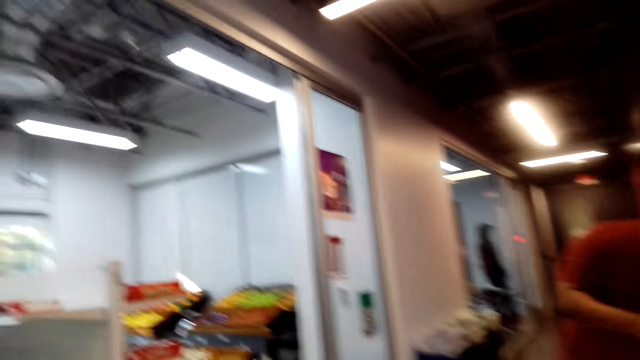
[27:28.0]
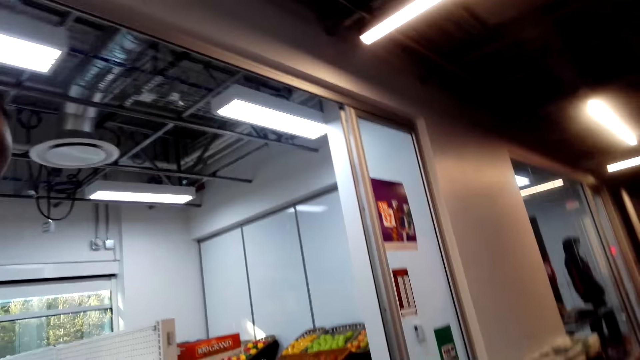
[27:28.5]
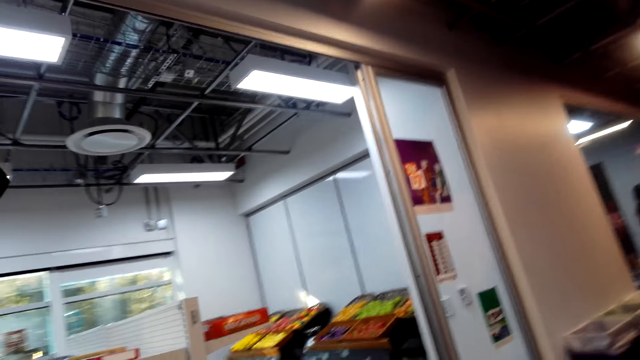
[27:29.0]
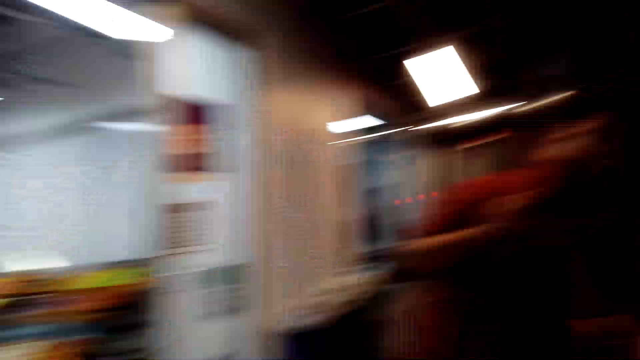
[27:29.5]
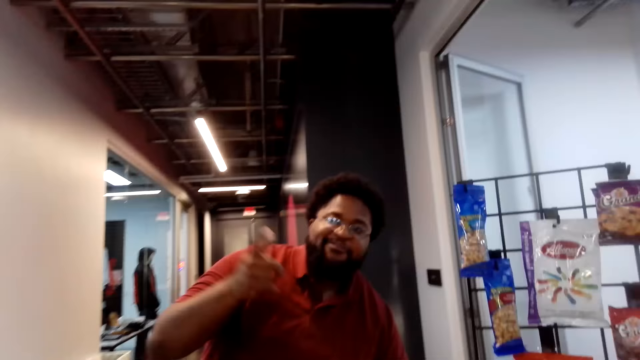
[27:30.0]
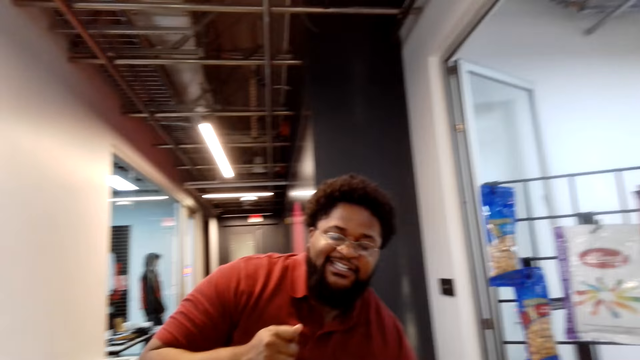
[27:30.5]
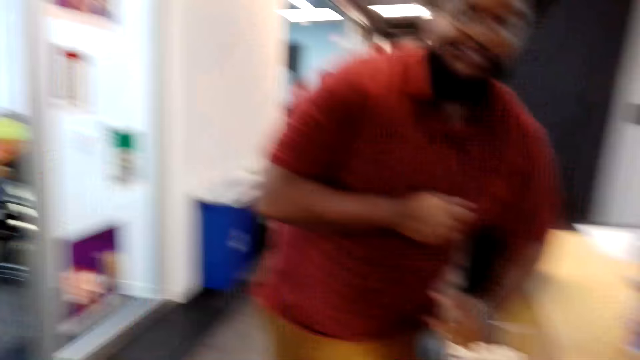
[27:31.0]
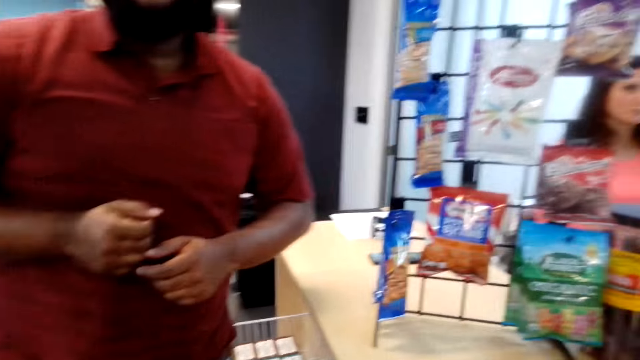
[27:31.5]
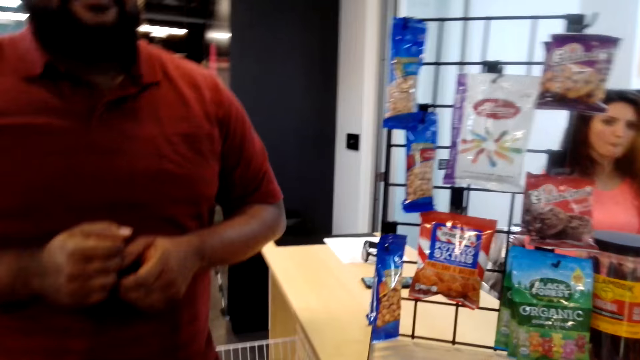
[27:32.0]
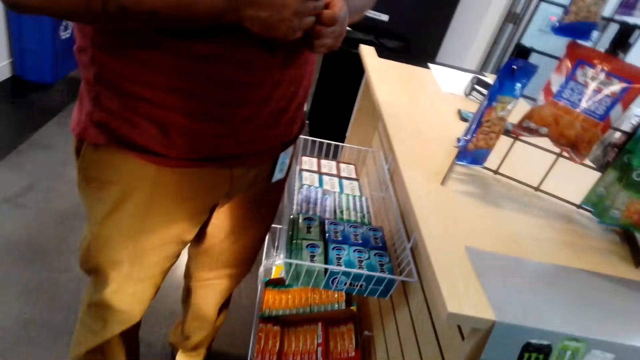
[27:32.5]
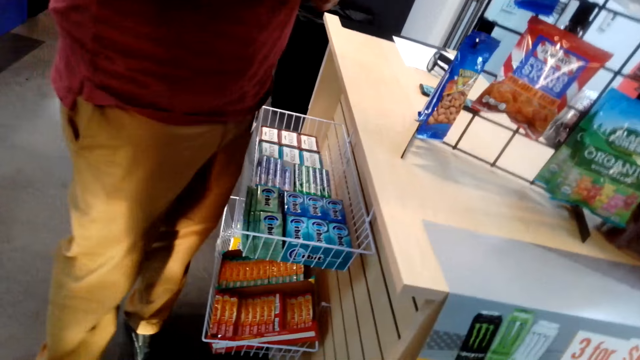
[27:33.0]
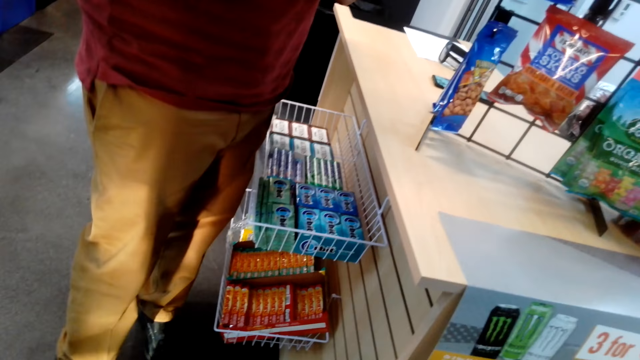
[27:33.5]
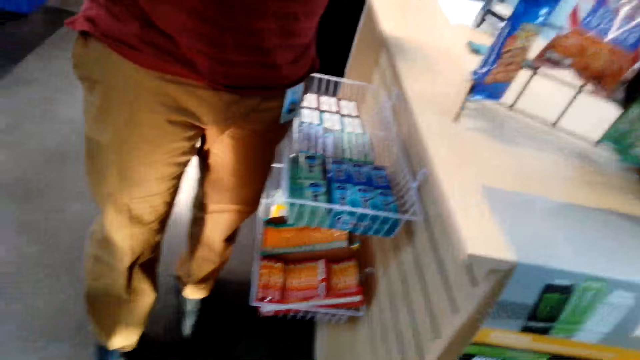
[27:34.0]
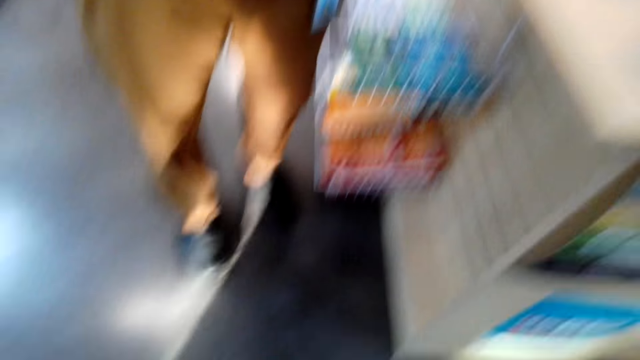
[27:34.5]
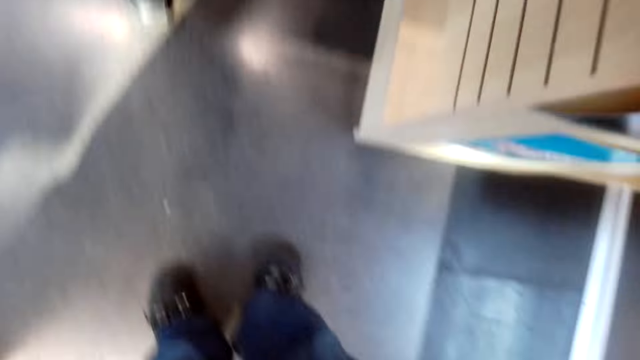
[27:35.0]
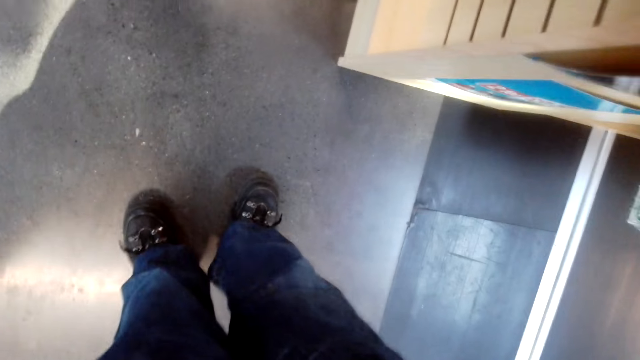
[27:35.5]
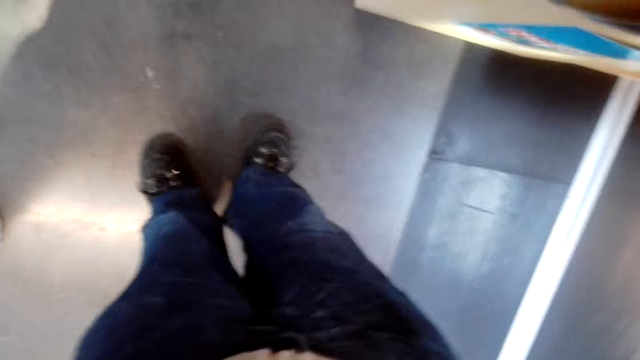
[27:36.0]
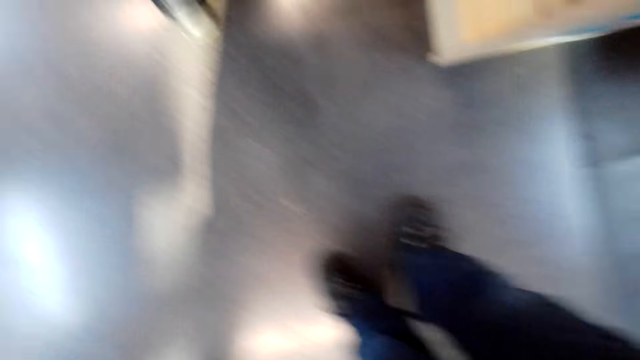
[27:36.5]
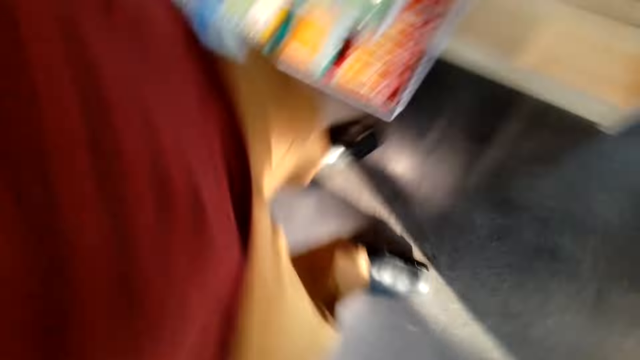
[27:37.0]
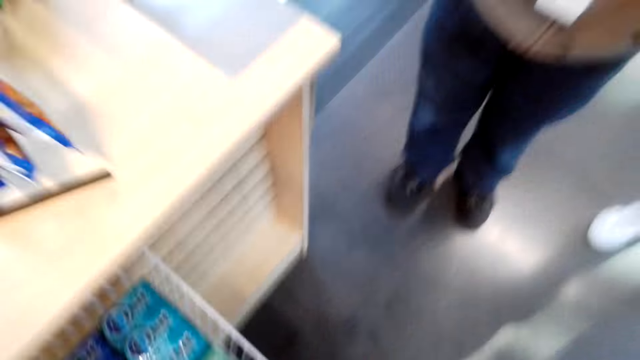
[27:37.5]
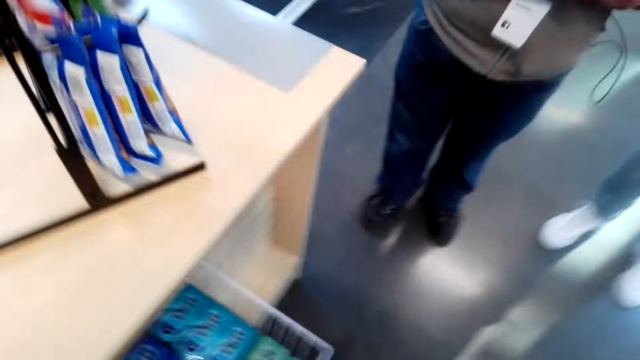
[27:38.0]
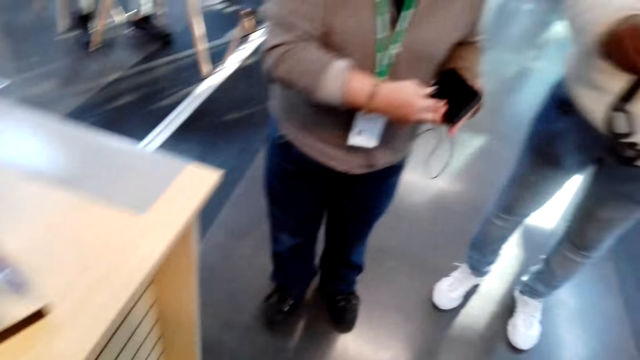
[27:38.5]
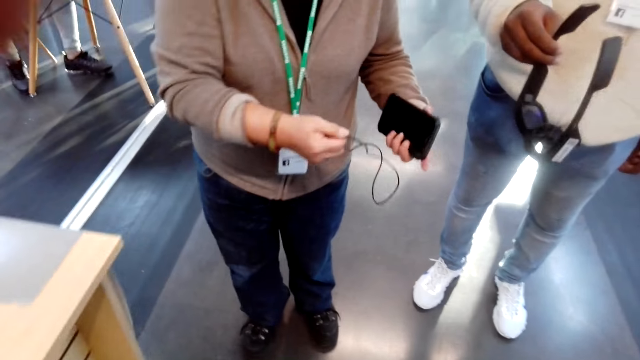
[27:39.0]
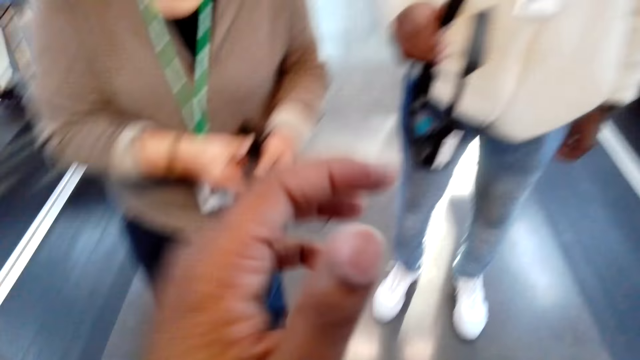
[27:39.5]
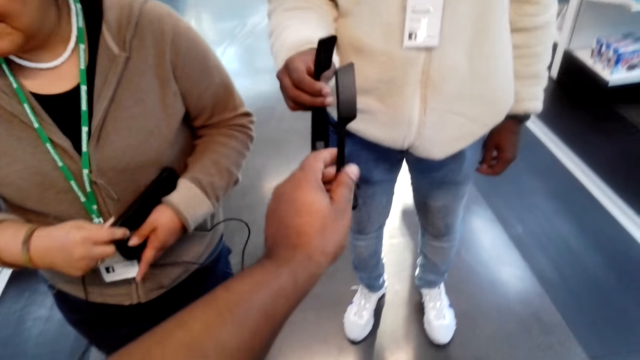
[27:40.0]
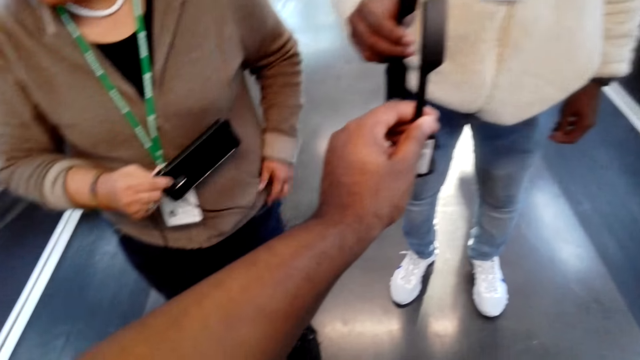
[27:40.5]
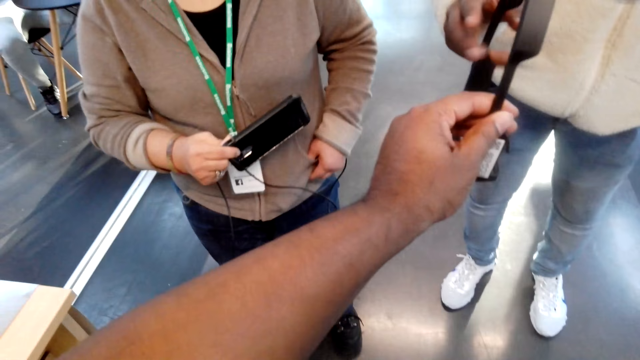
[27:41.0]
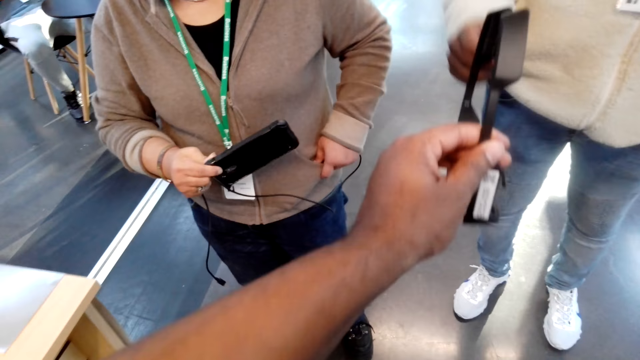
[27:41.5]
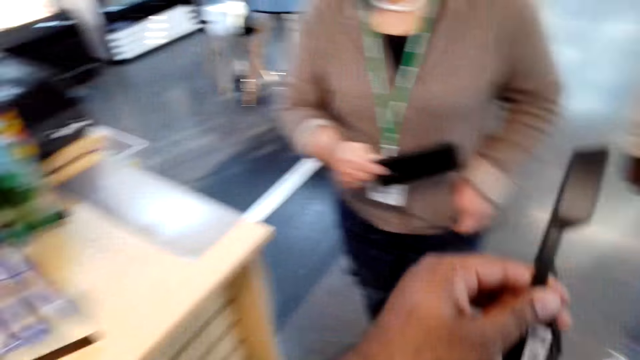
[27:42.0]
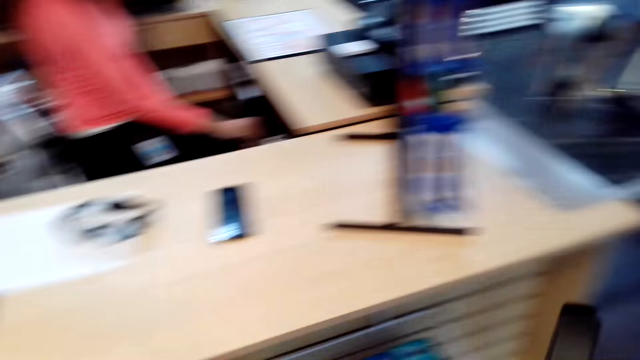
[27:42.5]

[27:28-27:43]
A man points at another man. The camera wearer removes the camera. They hold the camera, and they pick the camera from the other man.
